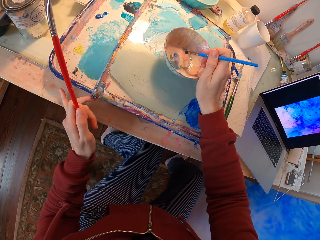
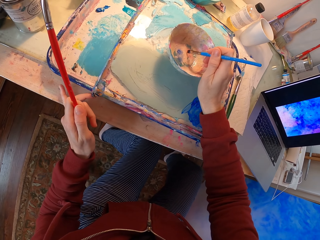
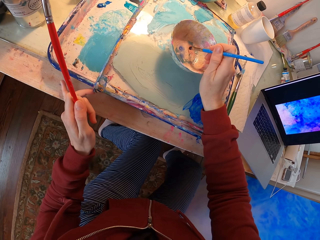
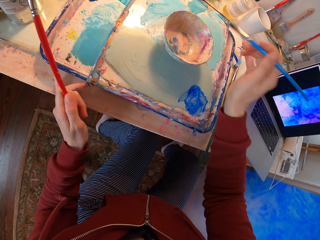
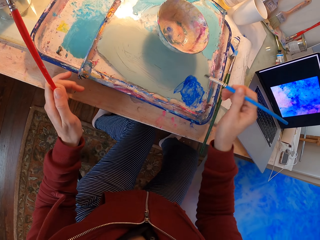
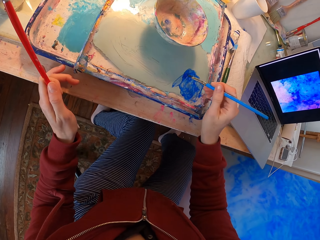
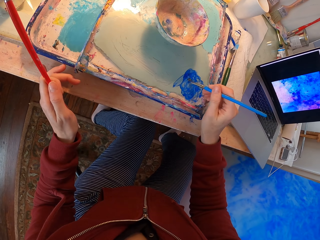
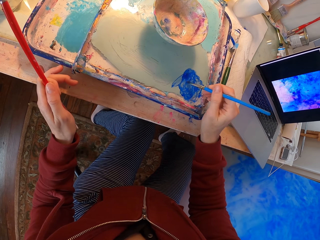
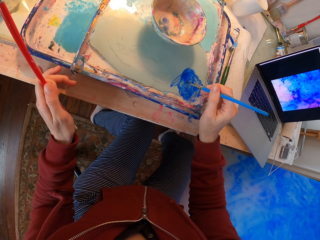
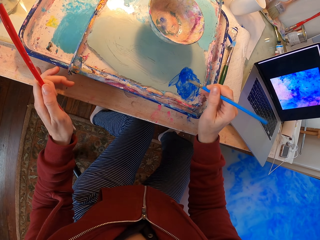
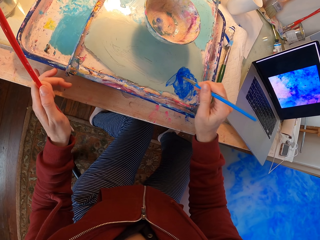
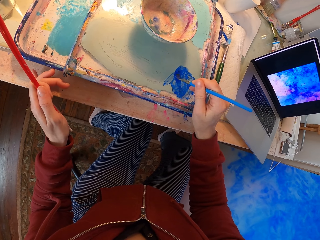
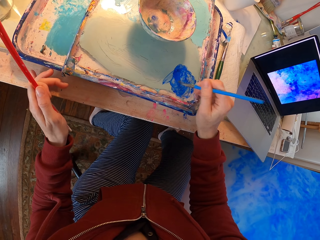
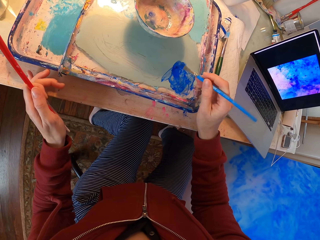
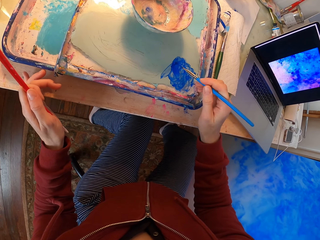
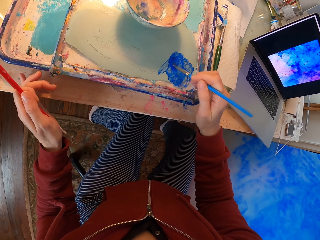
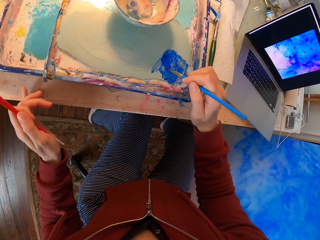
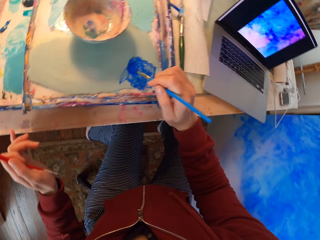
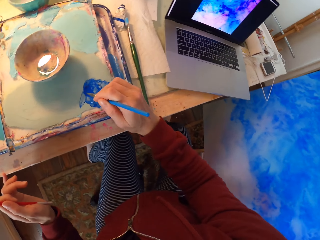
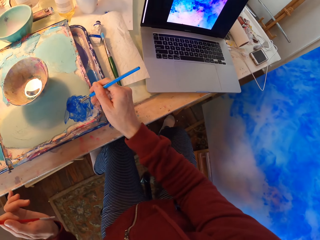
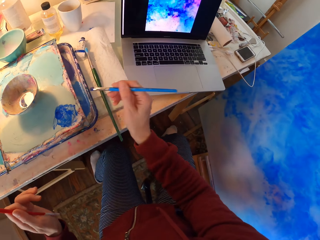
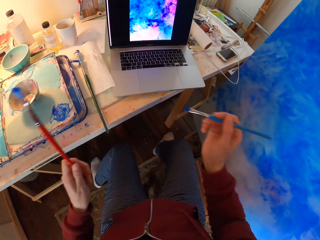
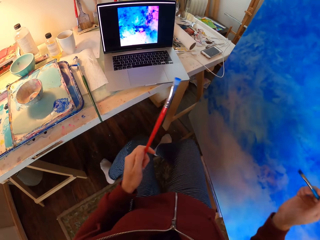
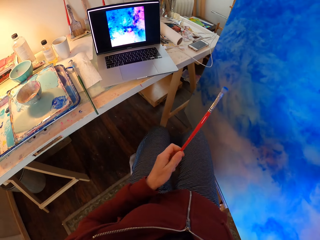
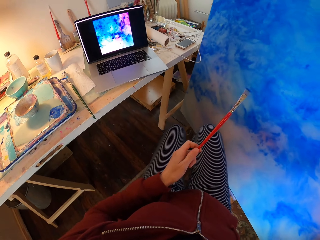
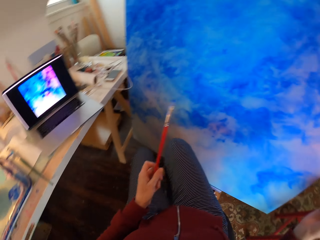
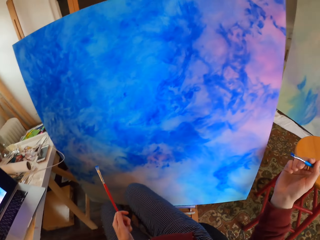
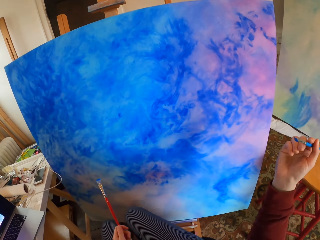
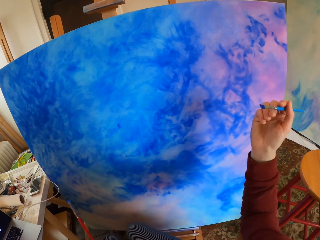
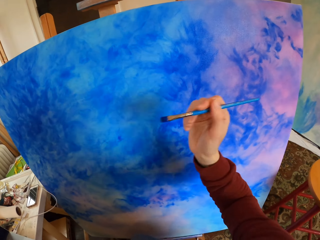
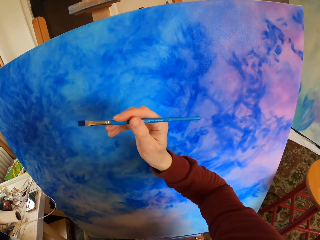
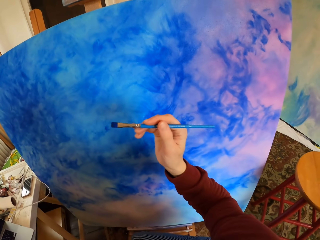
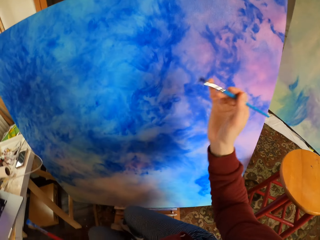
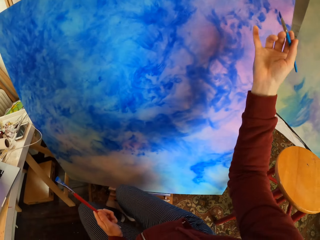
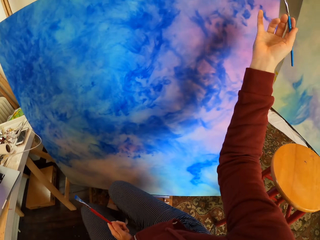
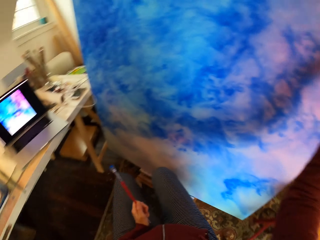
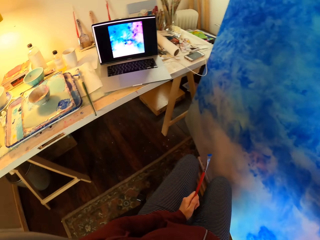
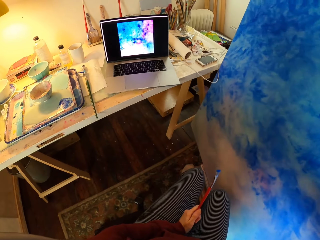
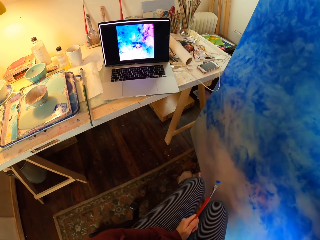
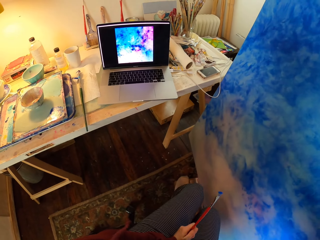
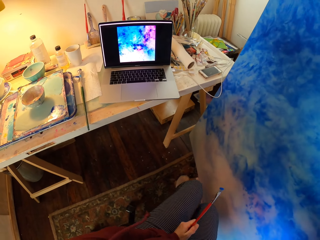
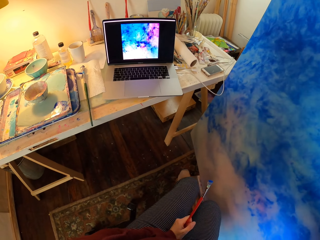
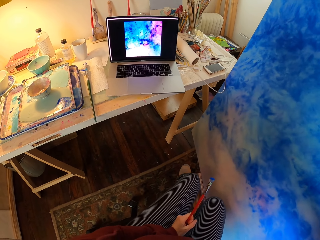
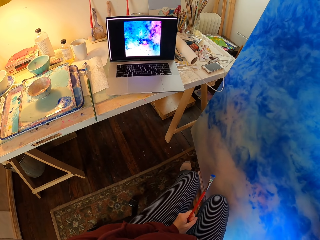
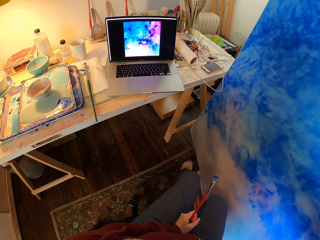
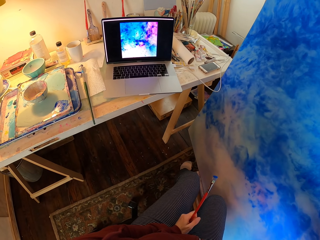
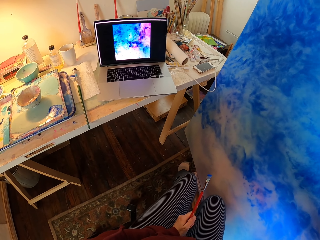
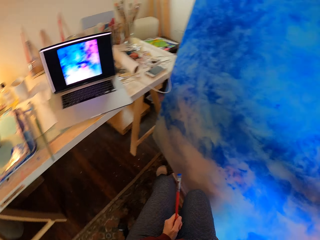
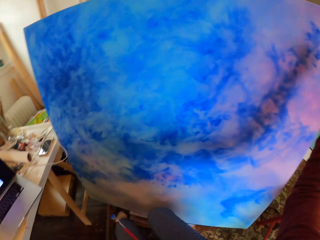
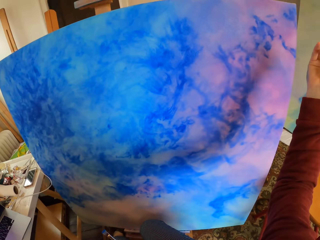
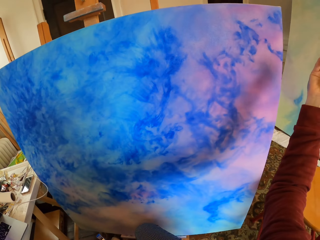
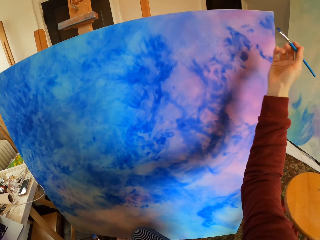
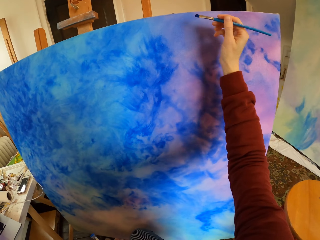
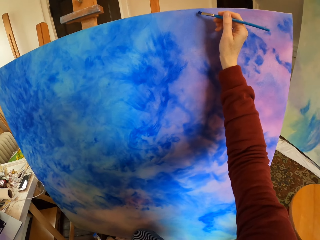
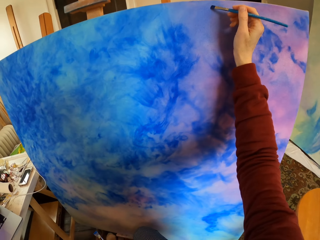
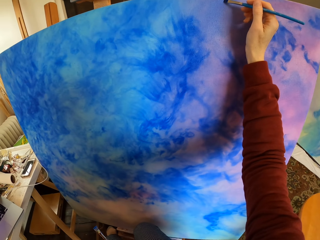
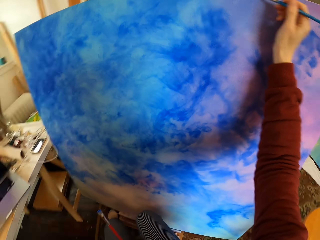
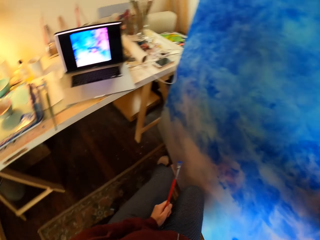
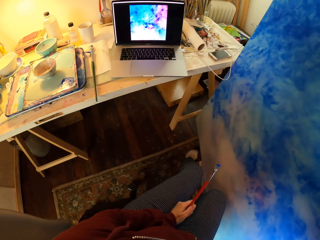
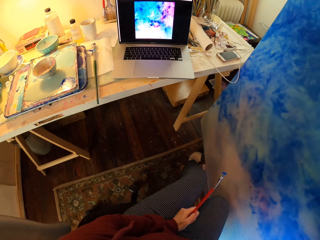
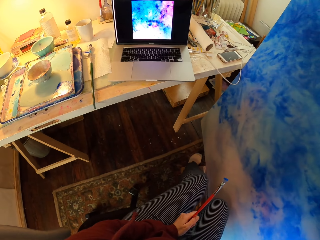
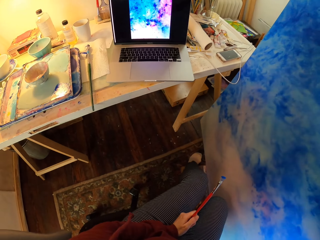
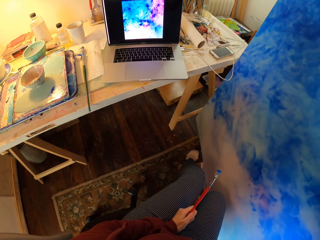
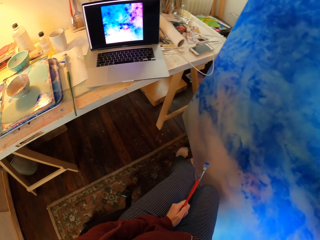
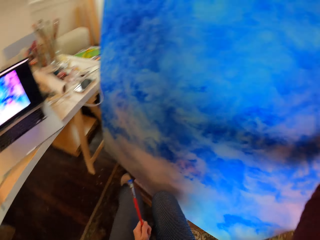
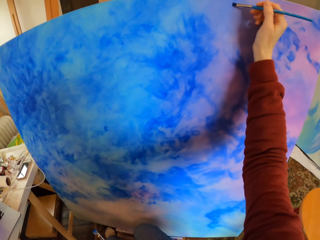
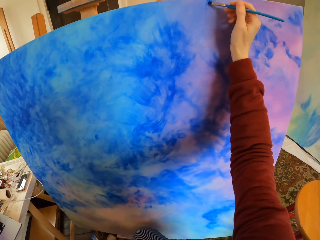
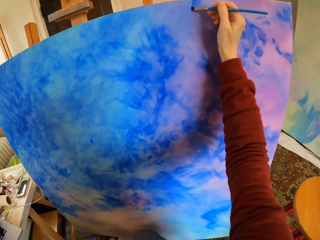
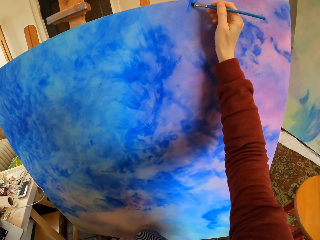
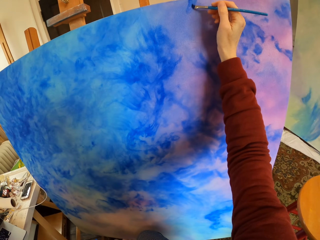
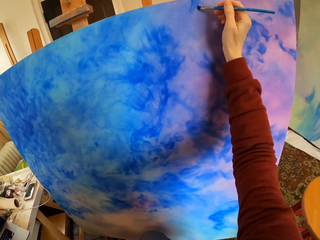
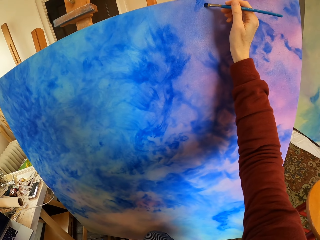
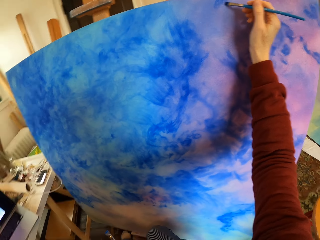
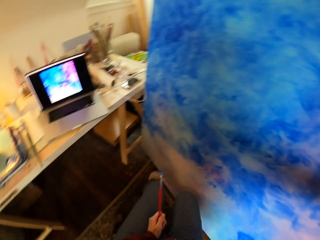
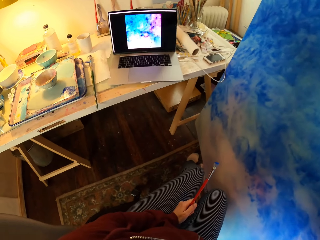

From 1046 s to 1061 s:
The camera wearer puts paint on a brush. They look at the laptop. They paint a wooden board.

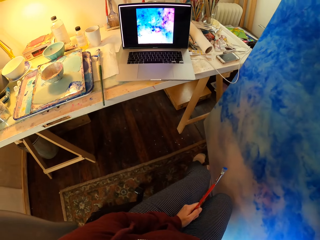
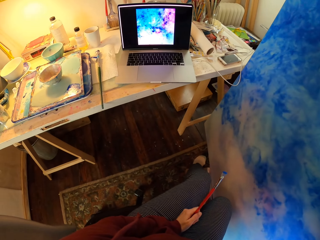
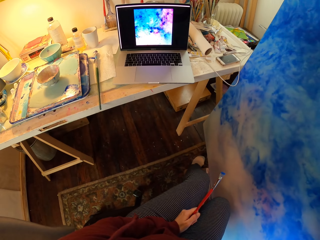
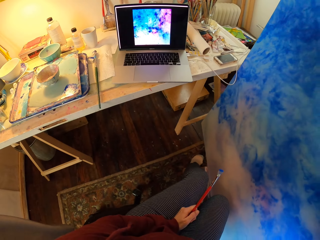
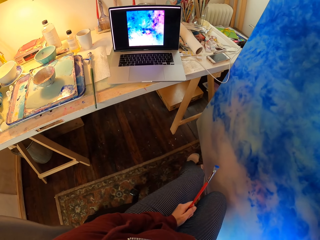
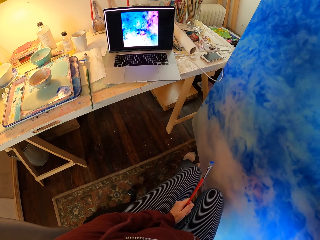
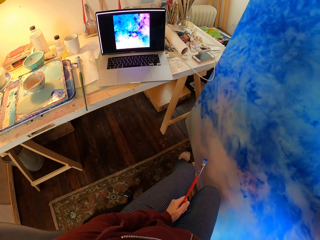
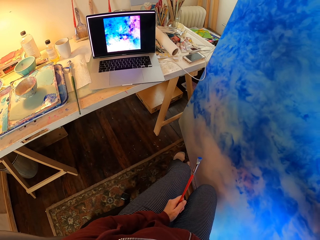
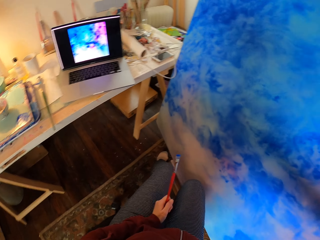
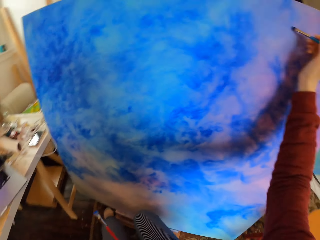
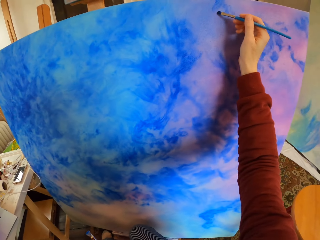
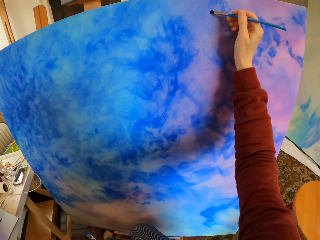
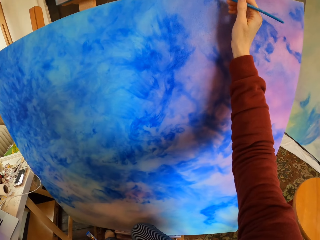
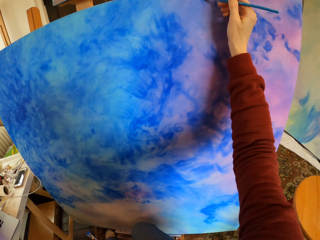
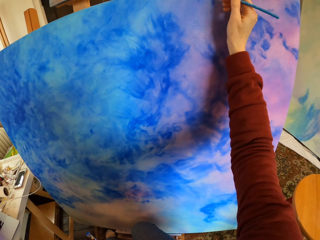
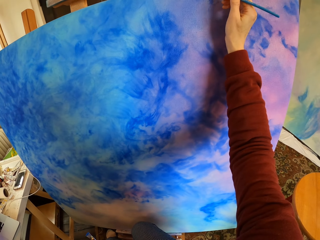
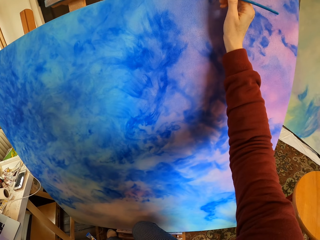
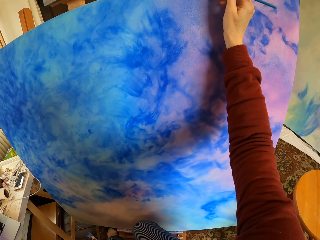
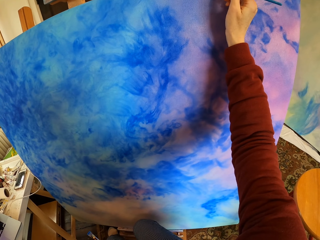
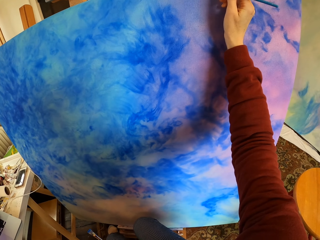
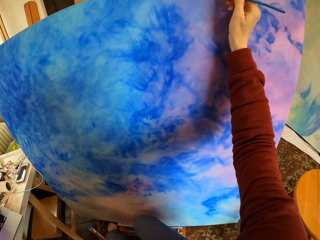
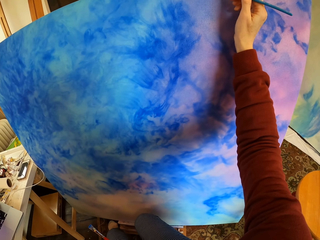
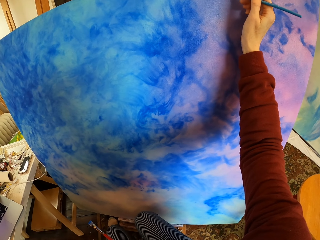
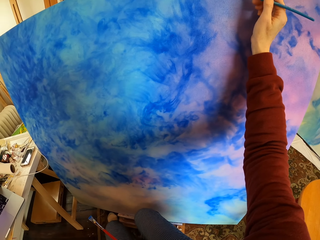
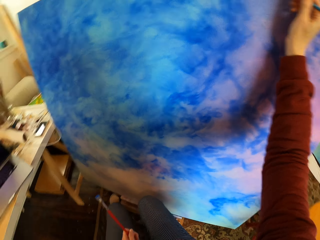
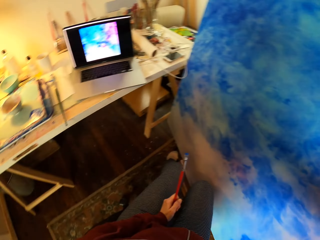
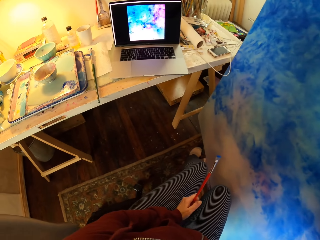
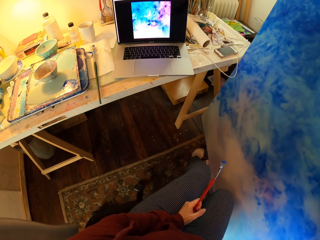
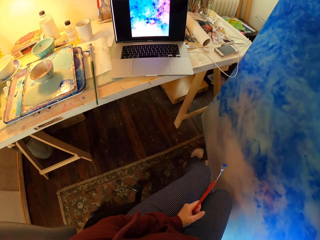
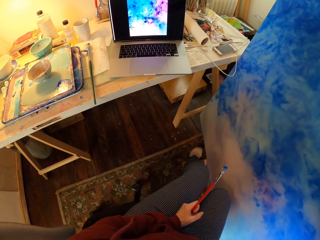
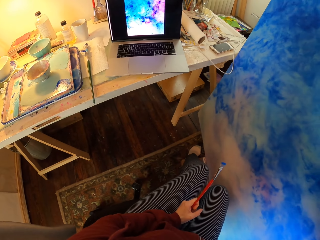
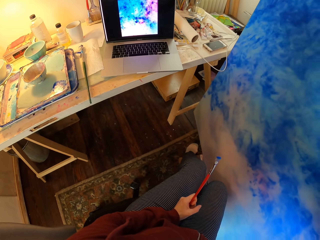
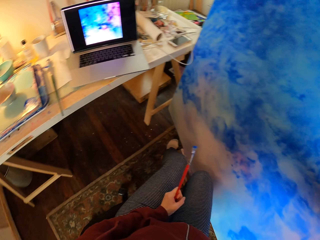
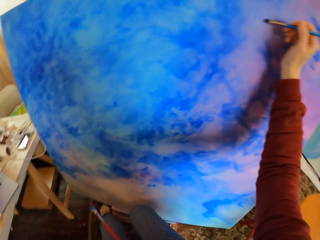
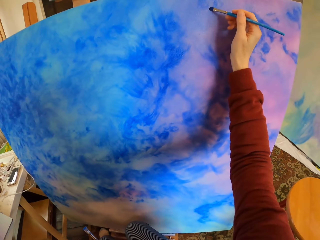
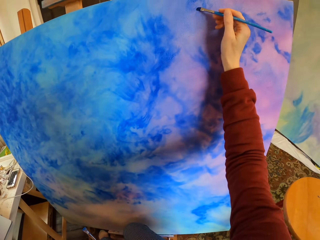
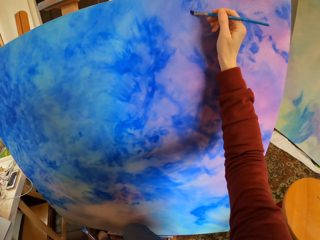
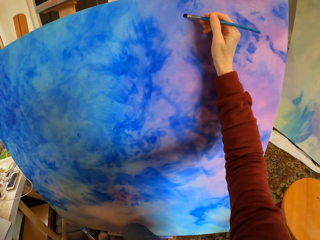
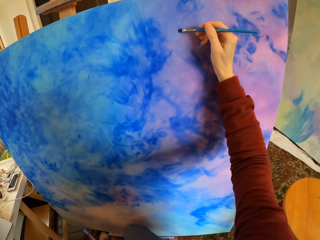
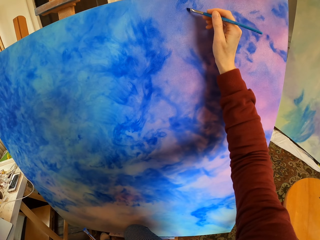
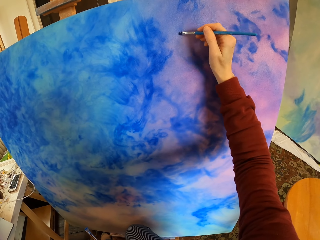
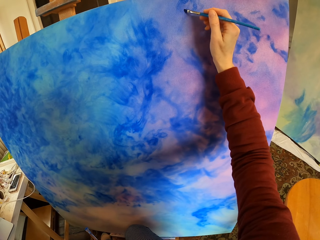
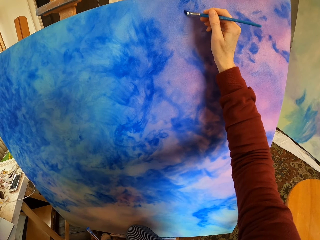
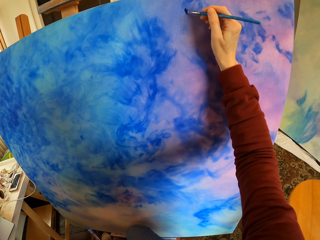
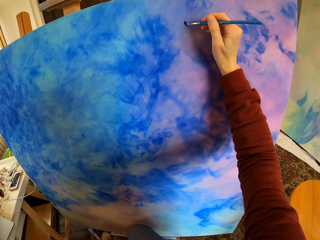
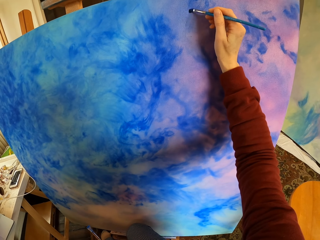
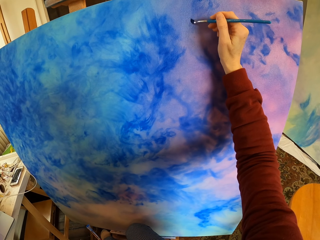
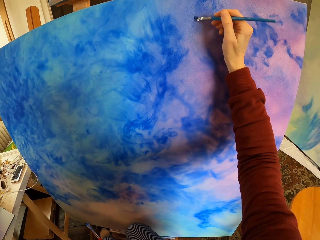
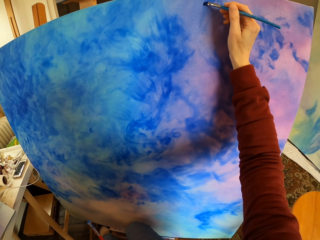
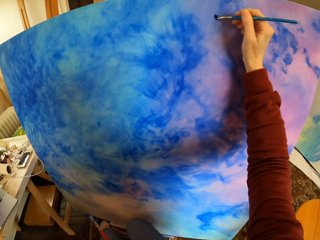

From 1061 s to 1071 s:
The camera wearer looks at the laptop. They paint art.
